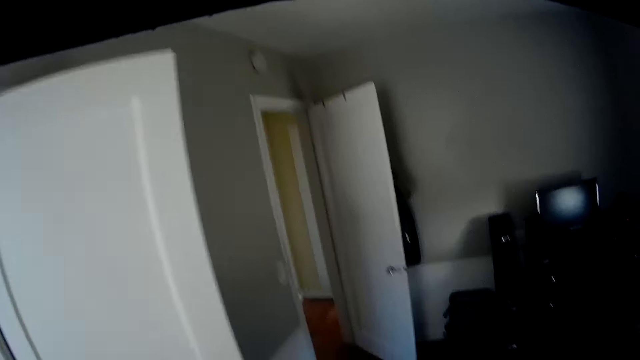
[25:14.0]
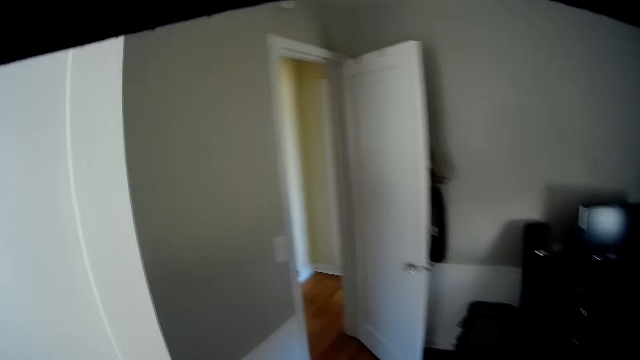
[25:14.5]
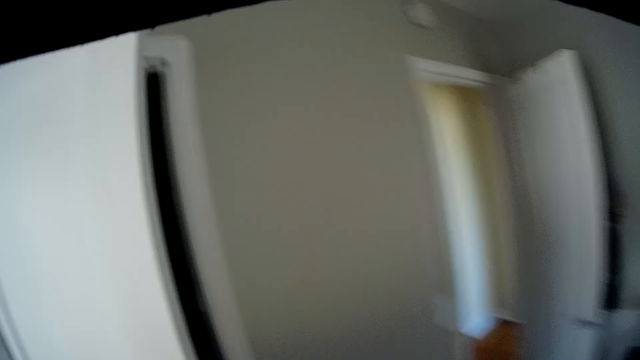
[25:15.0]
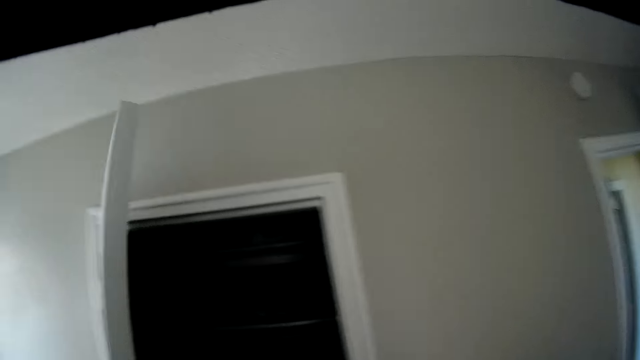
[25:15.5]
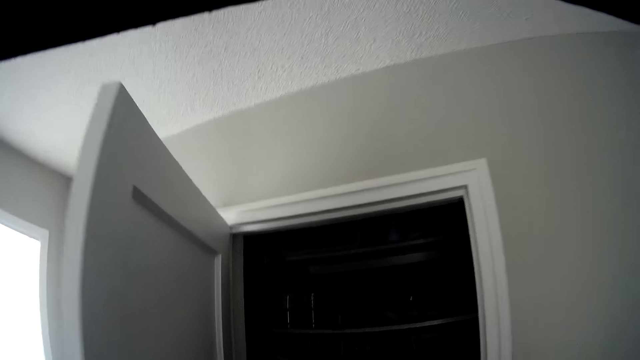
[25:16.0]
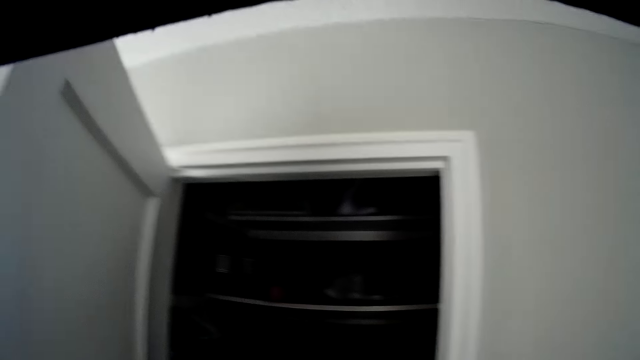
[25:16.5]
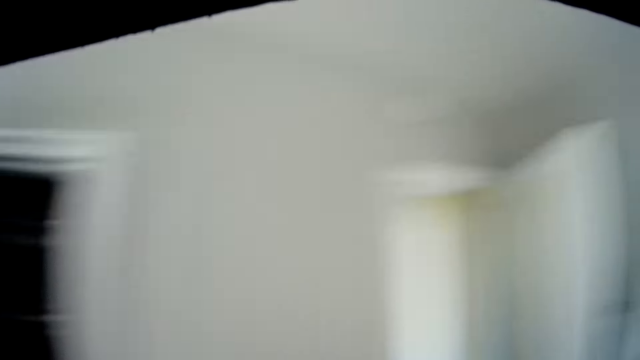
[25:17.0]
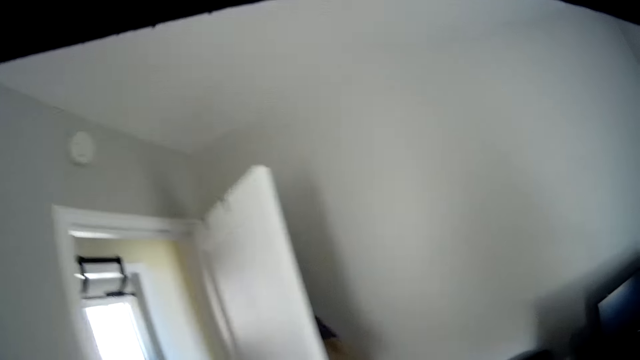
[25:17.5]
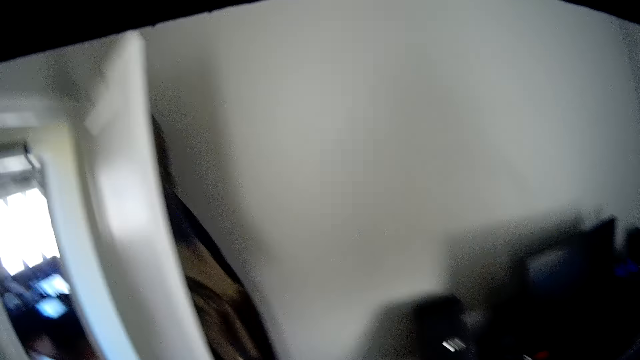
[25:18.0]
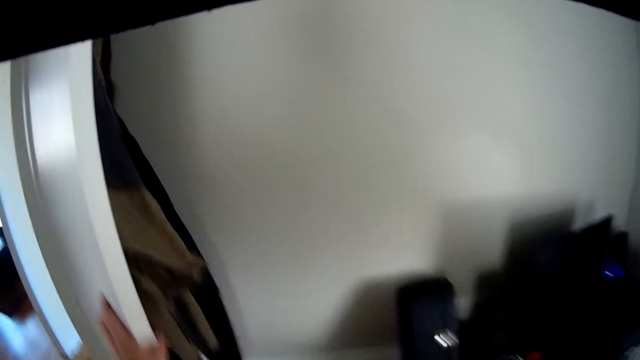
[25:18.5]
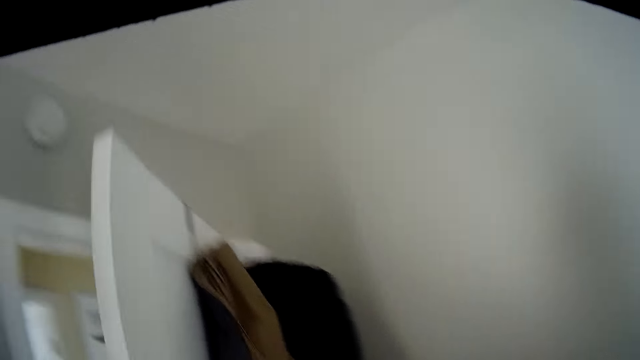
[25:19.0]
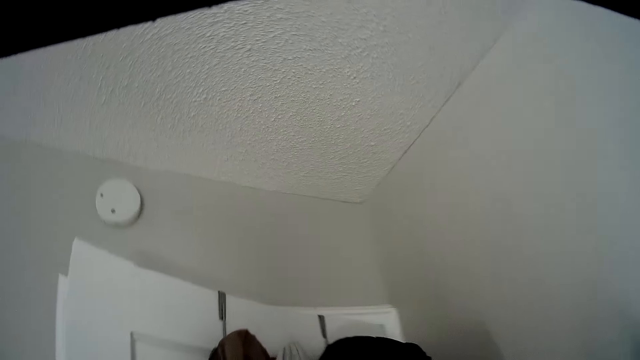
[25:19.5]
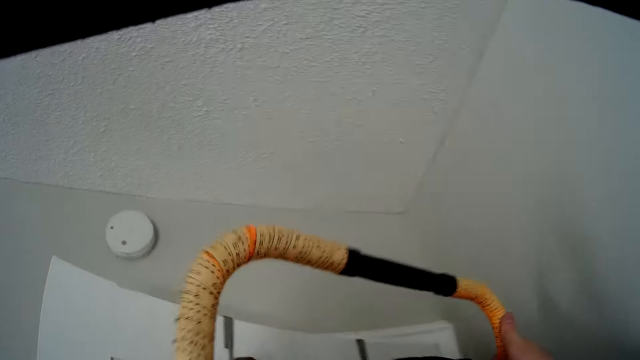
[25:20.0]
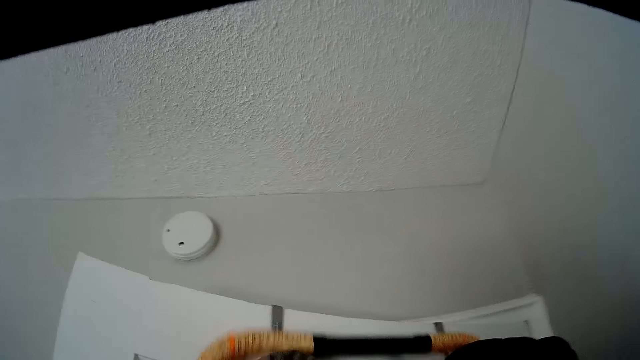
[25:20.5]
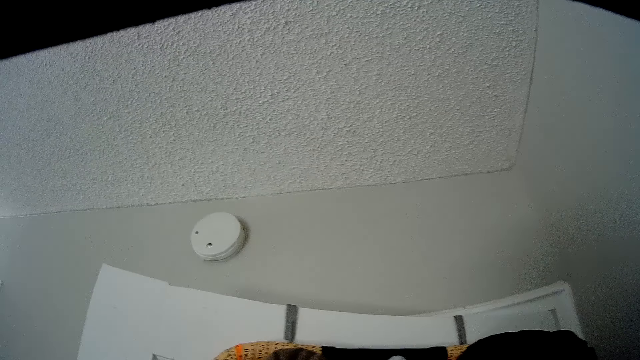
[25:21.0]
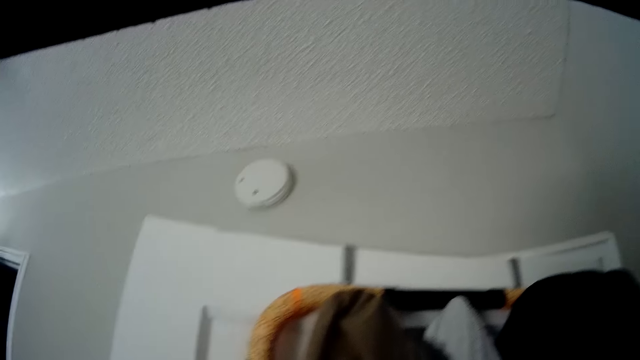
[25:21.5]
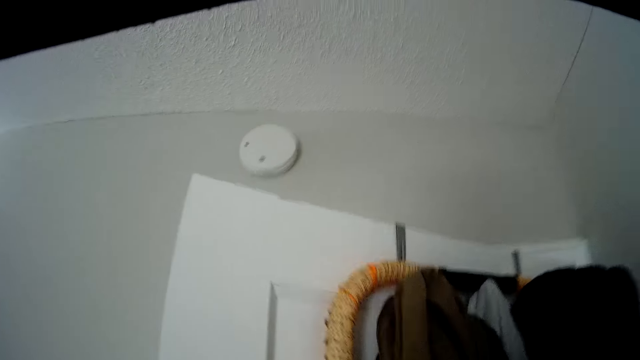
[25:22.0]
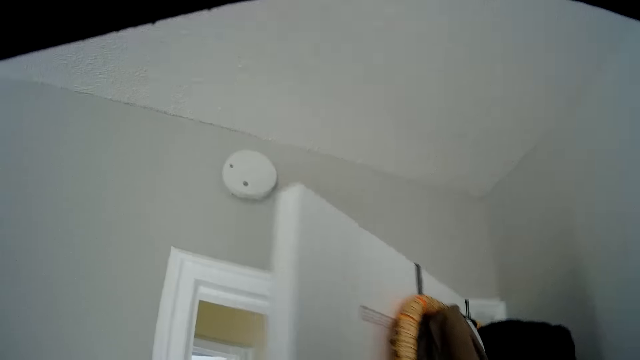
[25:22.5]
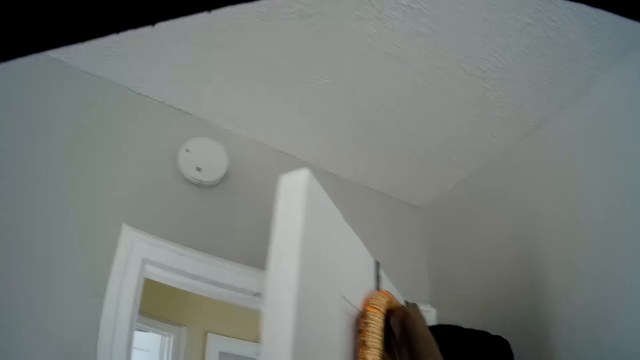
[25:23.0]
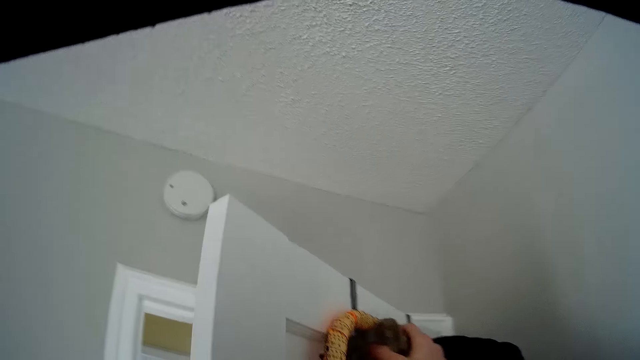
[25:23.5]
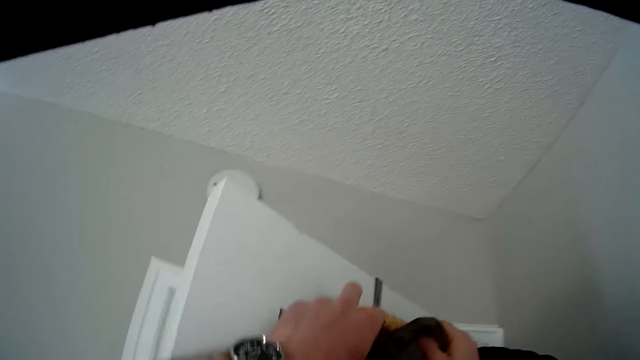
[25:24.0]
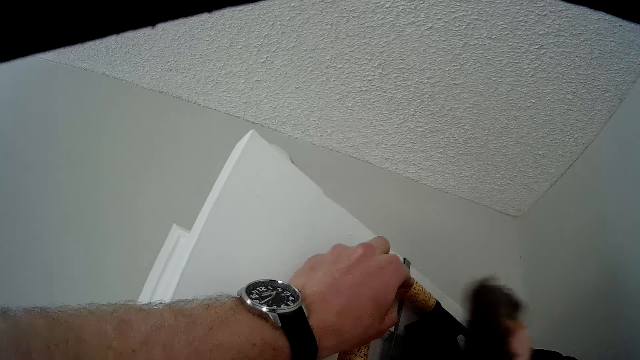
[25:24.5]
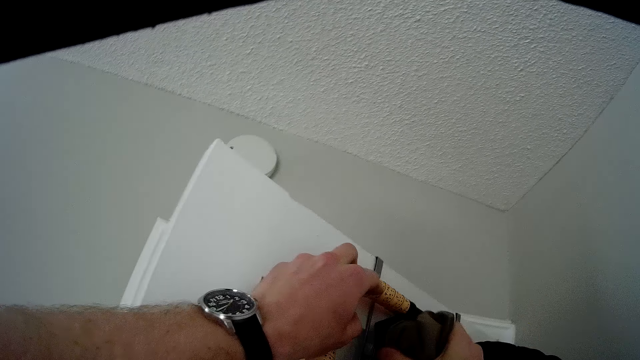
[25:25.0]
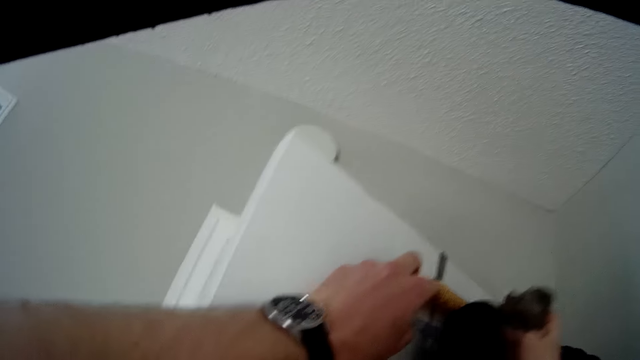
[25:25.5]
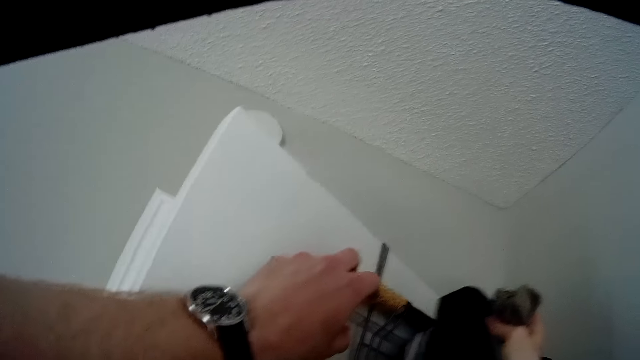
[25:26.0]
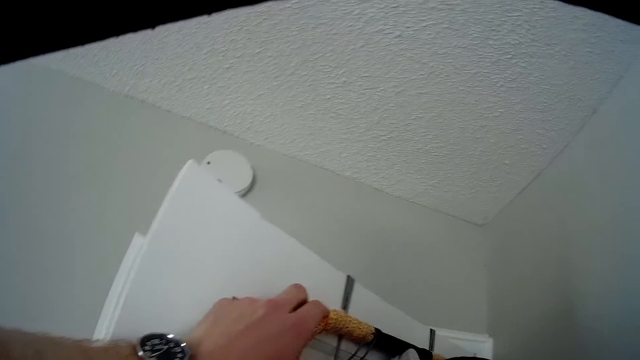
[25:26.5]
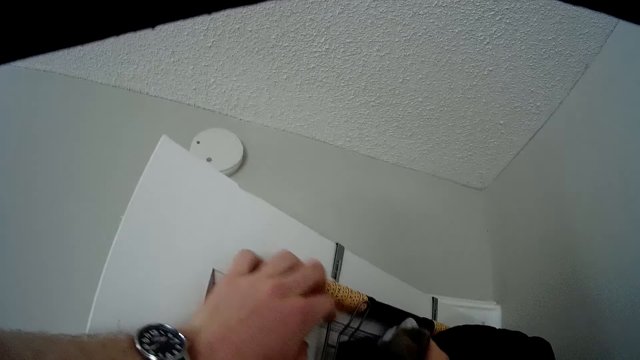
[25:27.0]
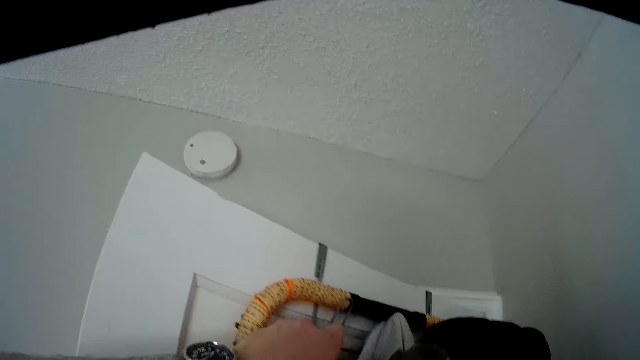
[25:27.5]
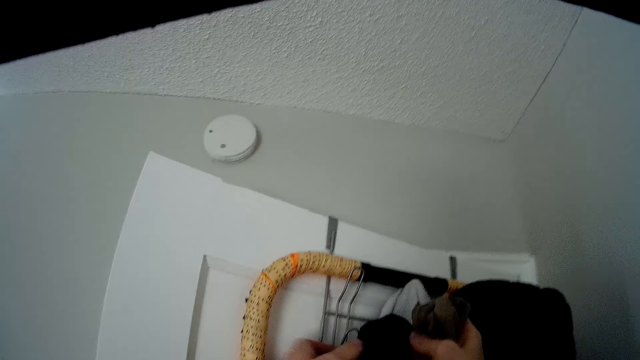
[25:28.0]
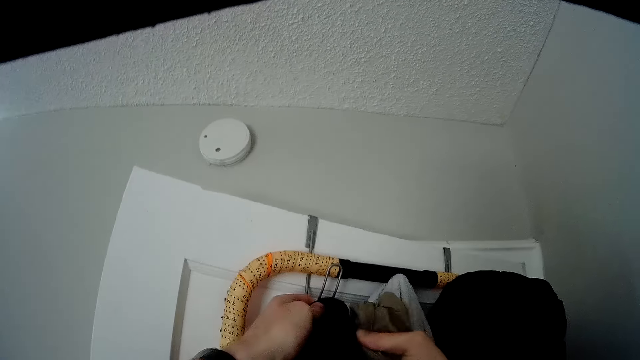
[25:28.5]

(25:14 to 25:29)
The camera wearer opens the door of a wardrobe in the room. He closes the door of the room with his left hand. He places the handle on a hook behind the door. He adjusts some jackets and the handle behind the door with both hands. He holds a cloth.

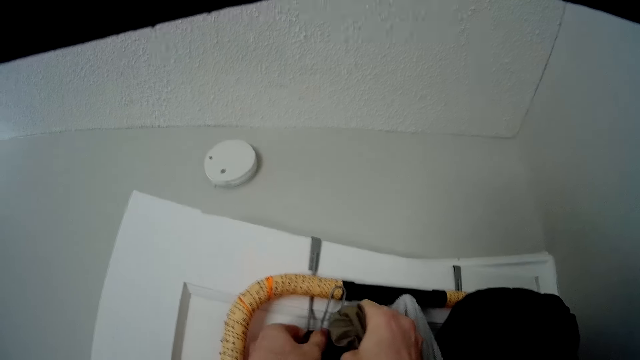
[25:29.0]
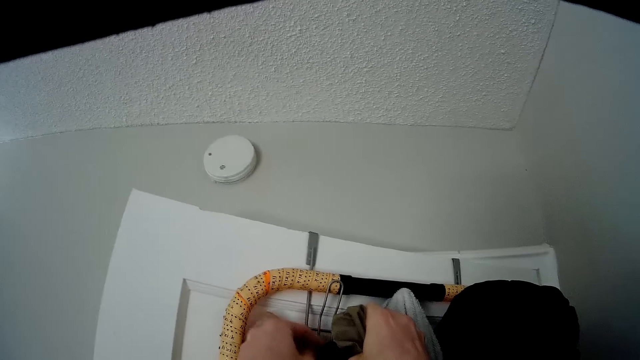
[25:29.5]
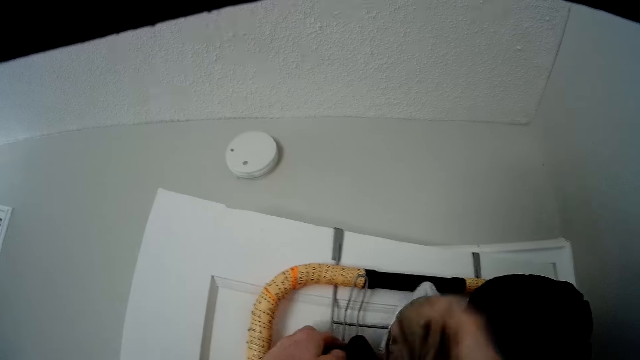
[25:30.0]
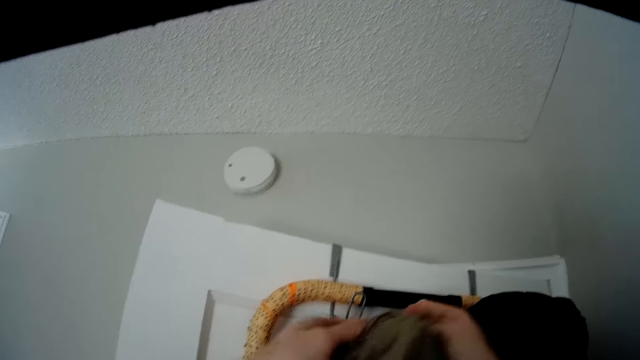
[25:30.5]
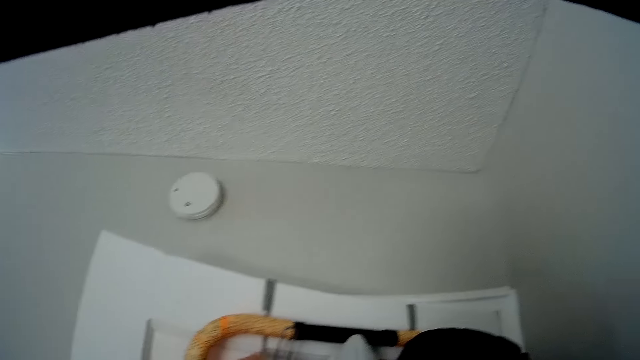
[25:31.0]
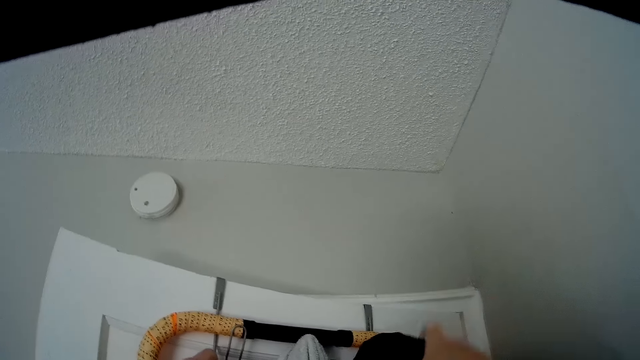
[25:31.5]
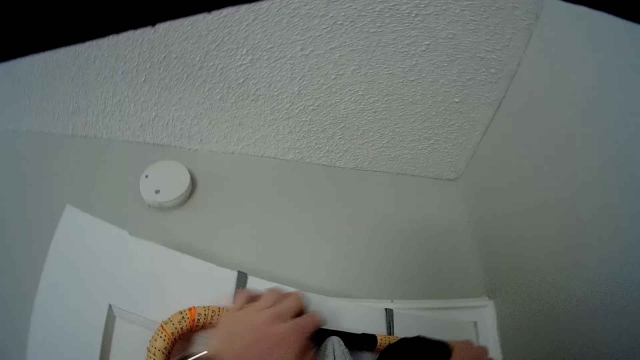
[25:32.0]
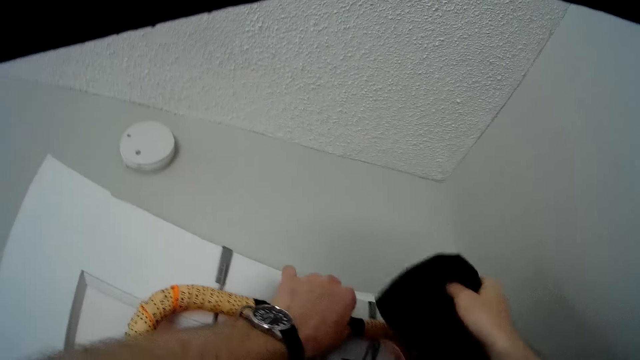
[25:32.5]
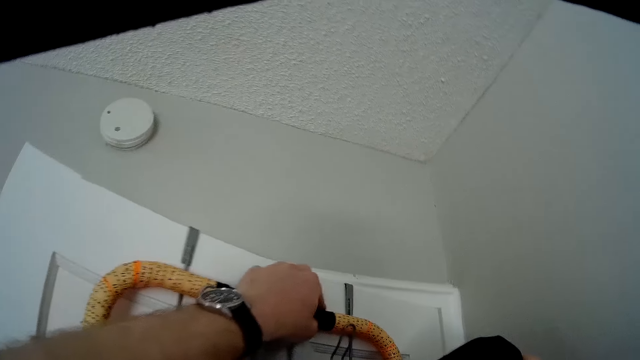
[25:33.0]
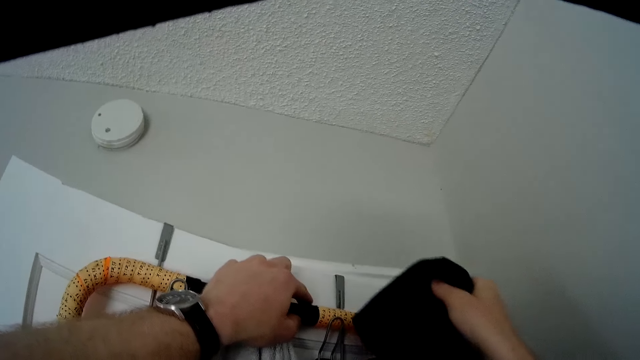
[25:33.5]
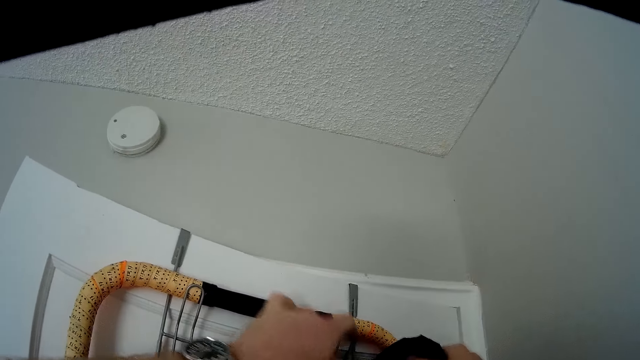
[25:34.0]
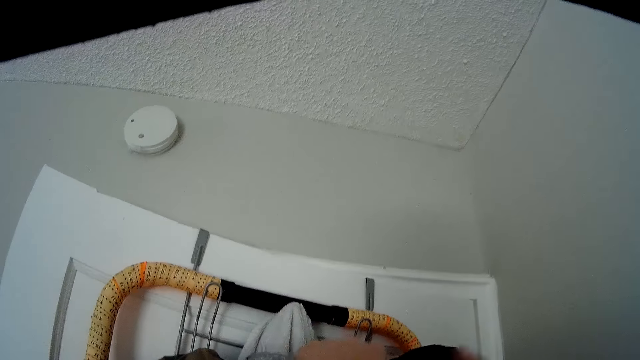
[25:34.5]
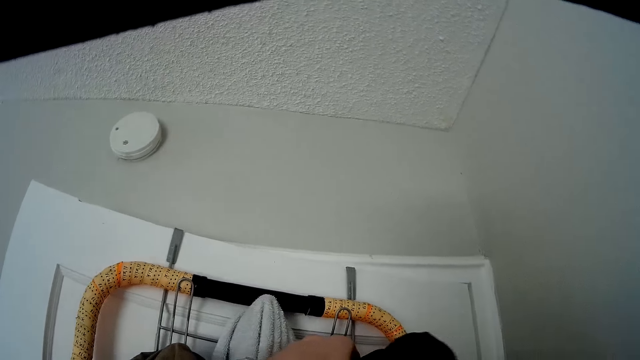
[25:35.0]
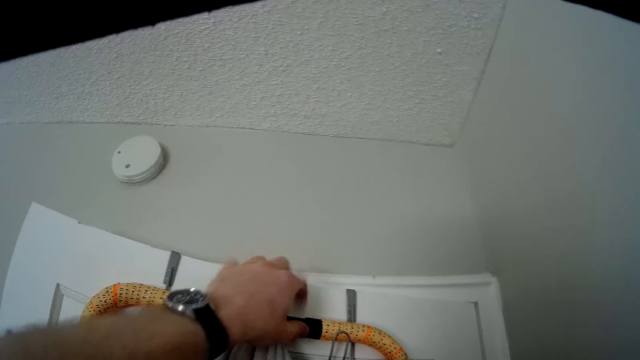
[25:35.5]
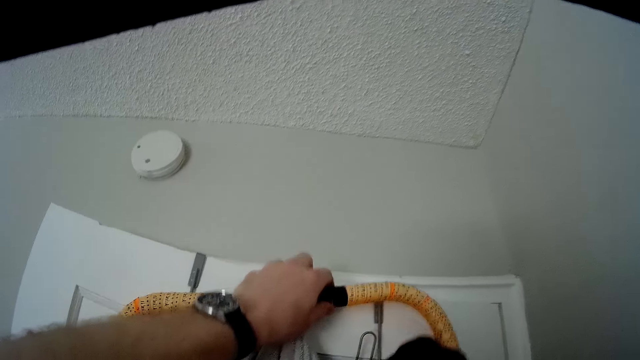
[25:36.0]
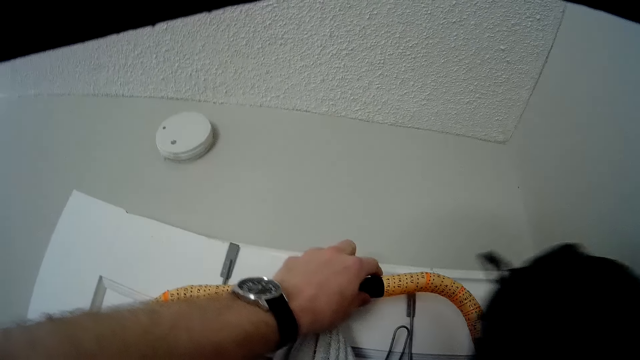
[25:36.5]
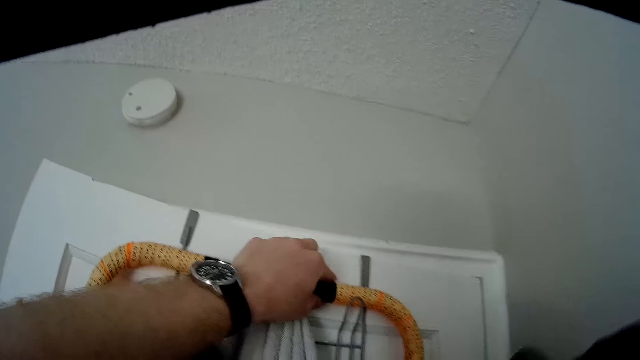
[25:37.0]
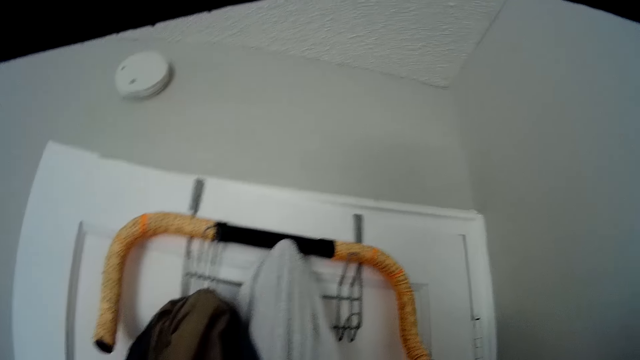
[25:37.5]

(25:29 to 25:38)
The camera wearer holds something and holds a cloth.
